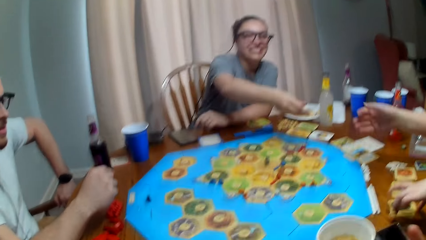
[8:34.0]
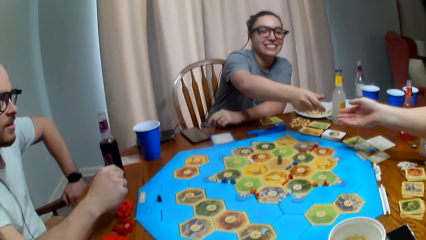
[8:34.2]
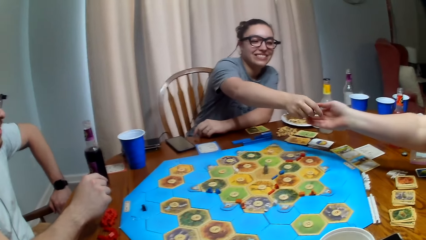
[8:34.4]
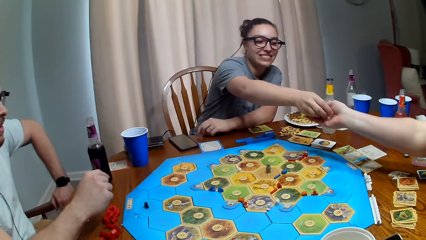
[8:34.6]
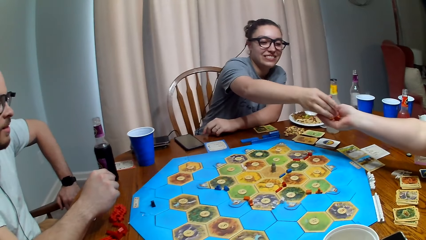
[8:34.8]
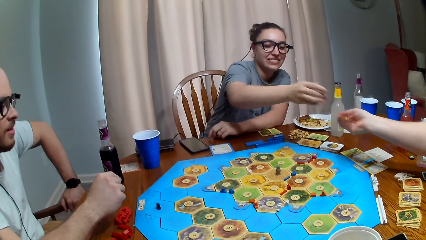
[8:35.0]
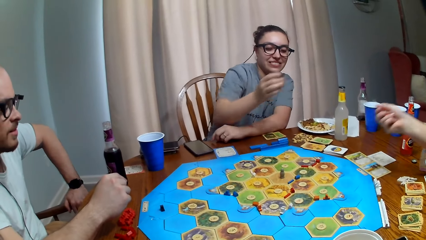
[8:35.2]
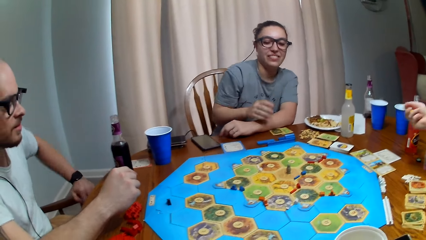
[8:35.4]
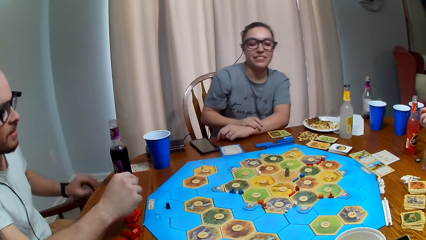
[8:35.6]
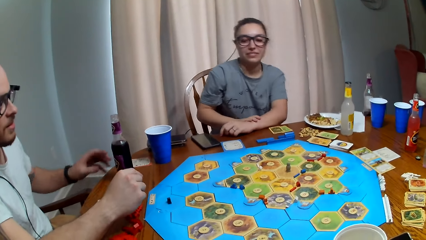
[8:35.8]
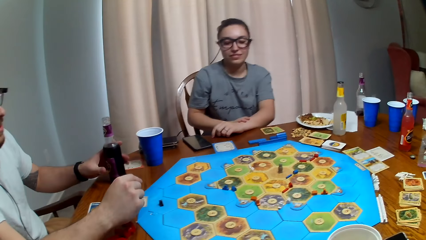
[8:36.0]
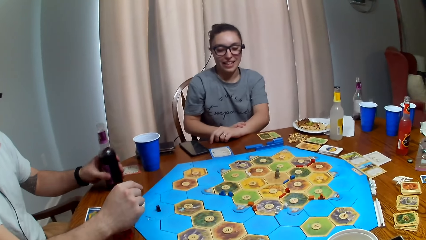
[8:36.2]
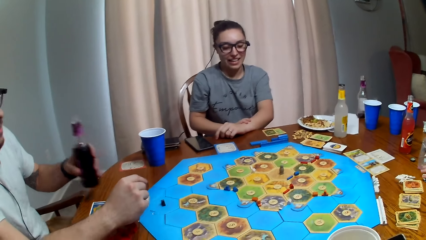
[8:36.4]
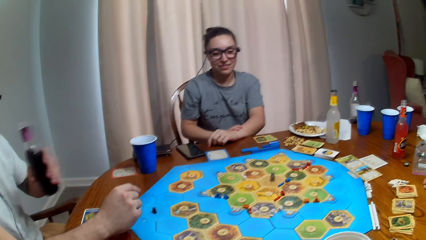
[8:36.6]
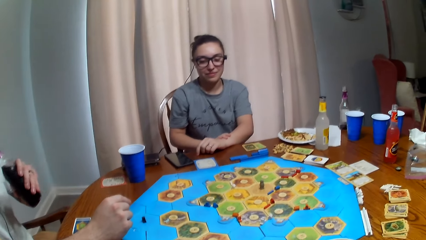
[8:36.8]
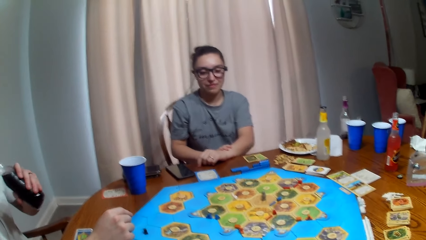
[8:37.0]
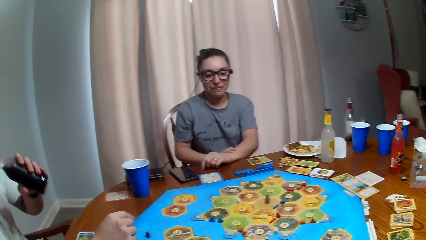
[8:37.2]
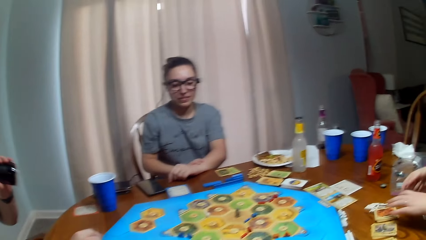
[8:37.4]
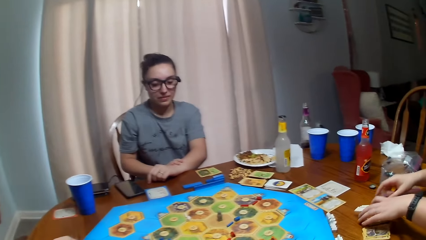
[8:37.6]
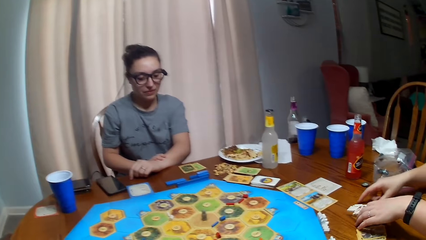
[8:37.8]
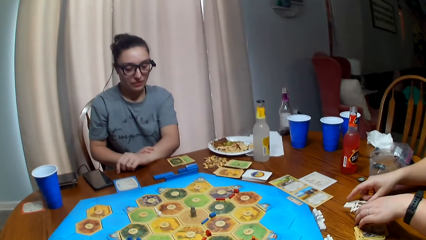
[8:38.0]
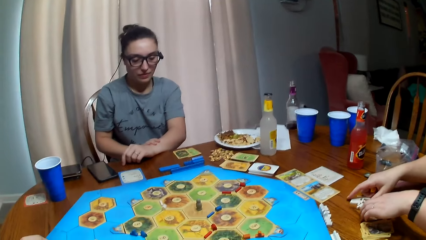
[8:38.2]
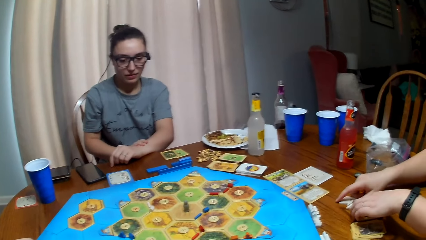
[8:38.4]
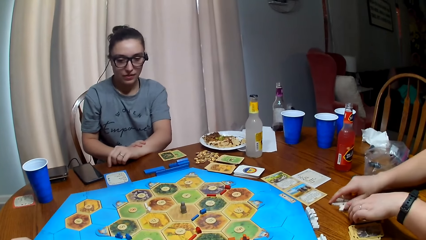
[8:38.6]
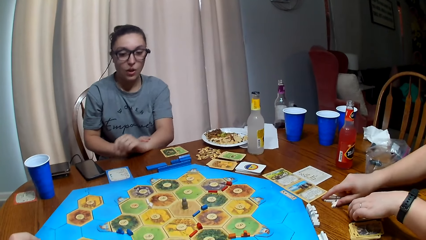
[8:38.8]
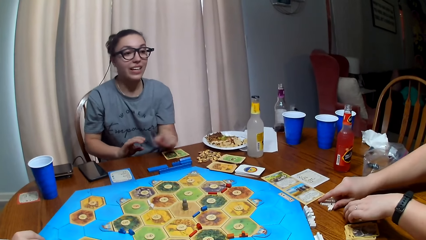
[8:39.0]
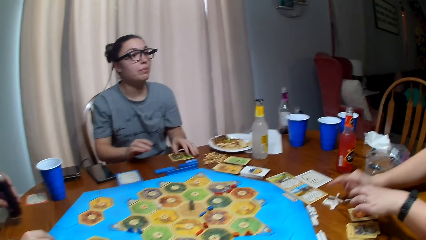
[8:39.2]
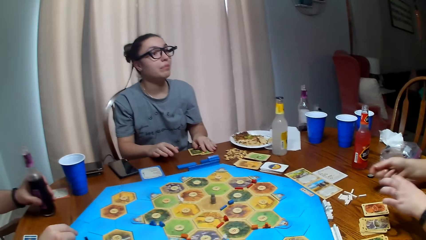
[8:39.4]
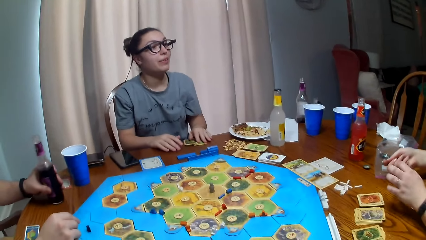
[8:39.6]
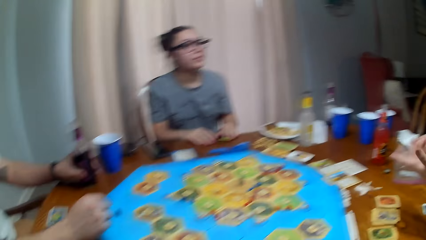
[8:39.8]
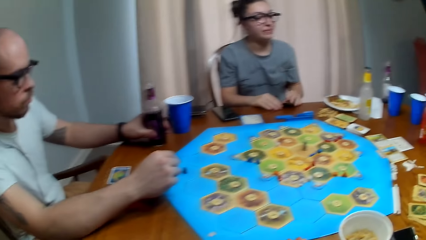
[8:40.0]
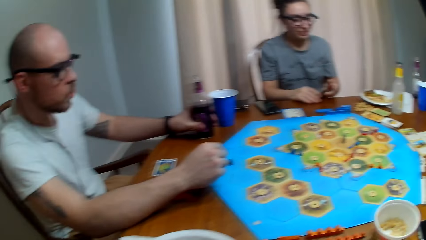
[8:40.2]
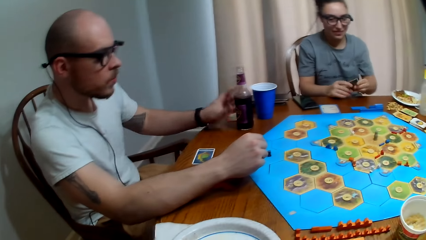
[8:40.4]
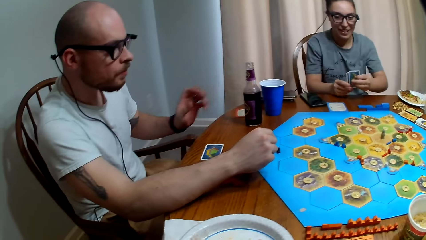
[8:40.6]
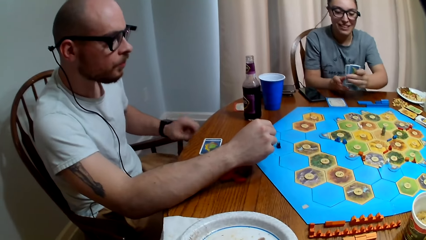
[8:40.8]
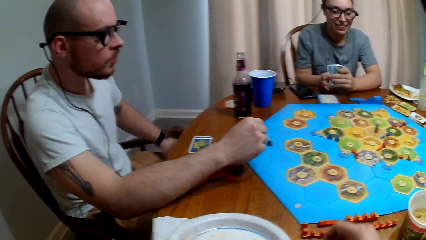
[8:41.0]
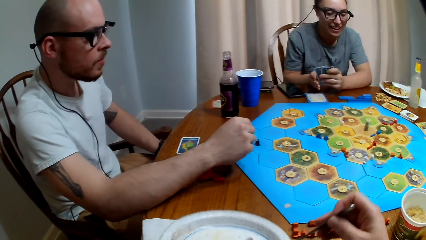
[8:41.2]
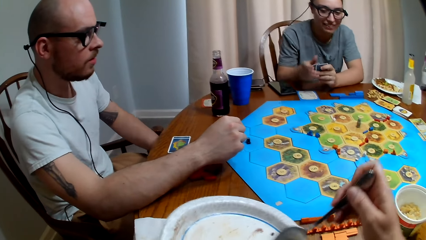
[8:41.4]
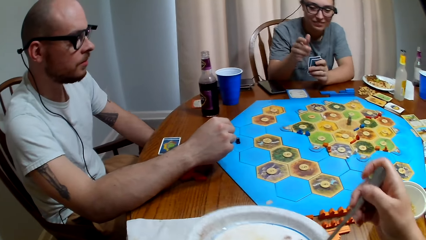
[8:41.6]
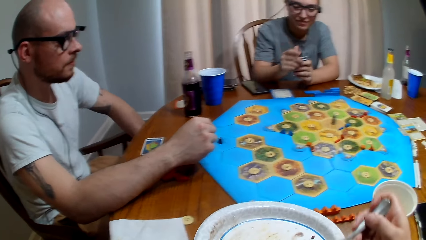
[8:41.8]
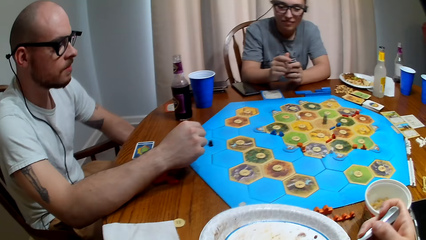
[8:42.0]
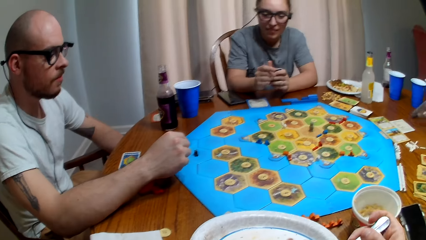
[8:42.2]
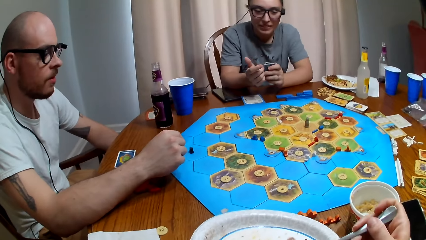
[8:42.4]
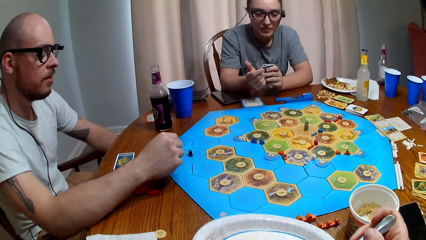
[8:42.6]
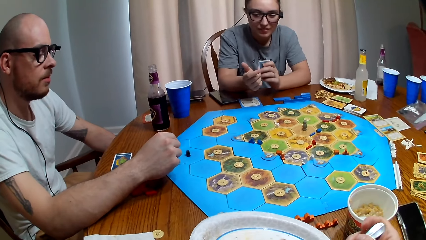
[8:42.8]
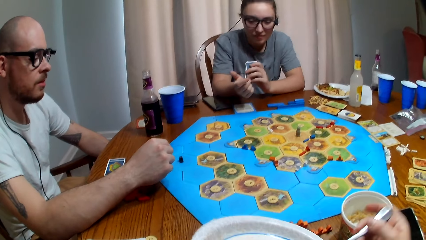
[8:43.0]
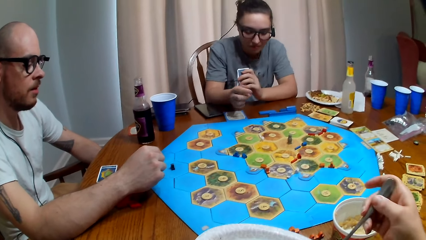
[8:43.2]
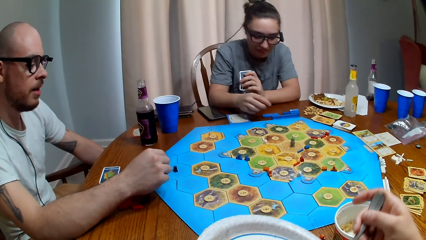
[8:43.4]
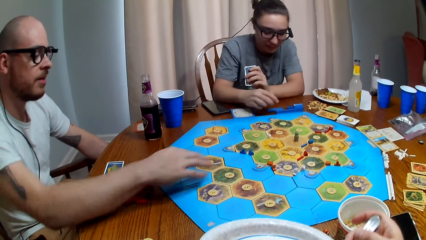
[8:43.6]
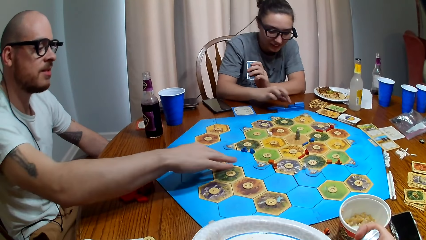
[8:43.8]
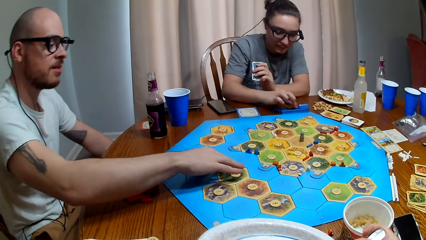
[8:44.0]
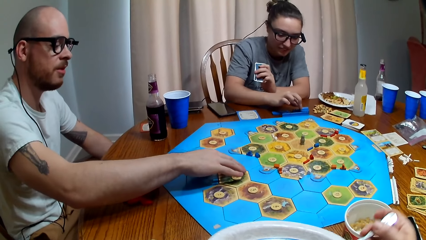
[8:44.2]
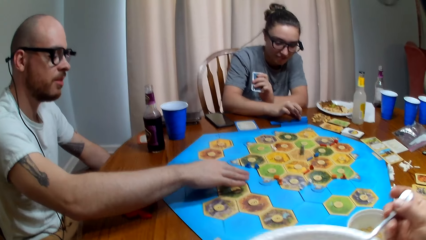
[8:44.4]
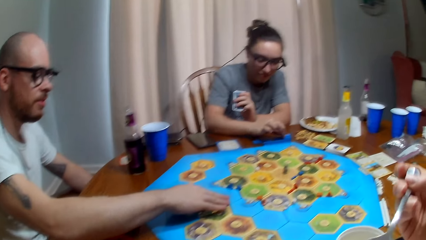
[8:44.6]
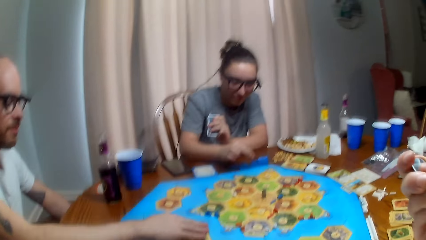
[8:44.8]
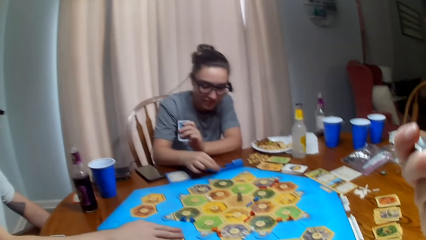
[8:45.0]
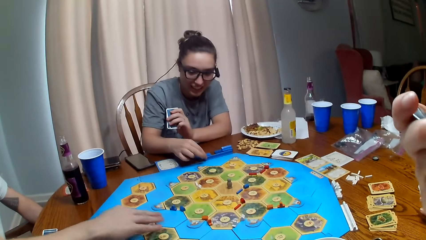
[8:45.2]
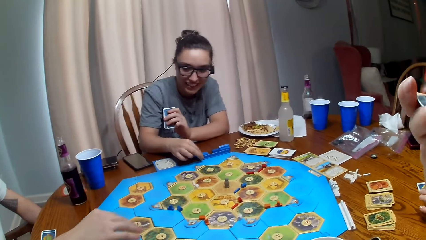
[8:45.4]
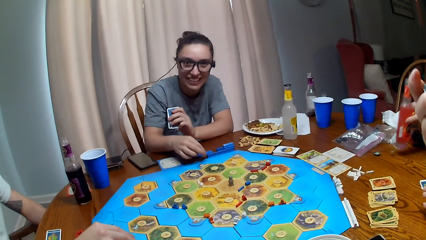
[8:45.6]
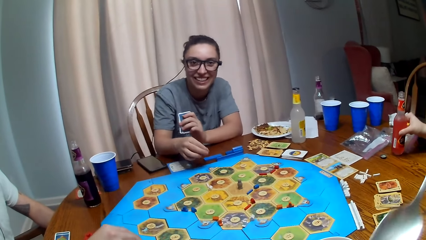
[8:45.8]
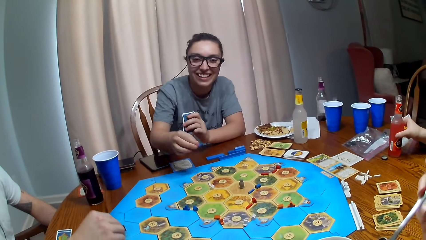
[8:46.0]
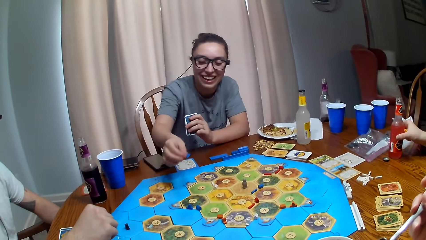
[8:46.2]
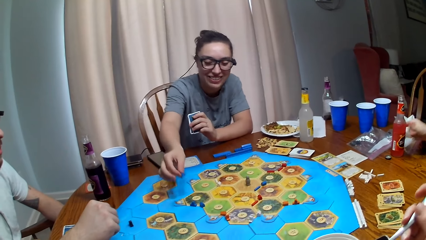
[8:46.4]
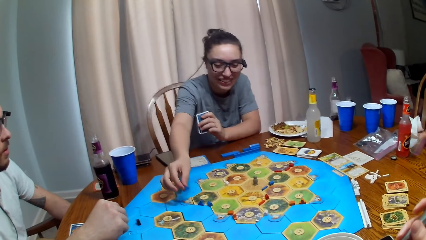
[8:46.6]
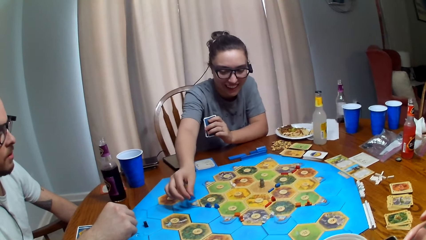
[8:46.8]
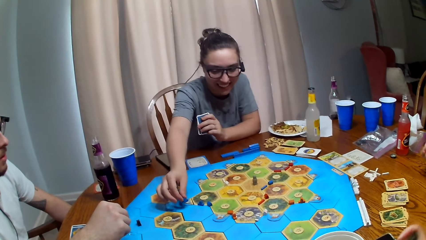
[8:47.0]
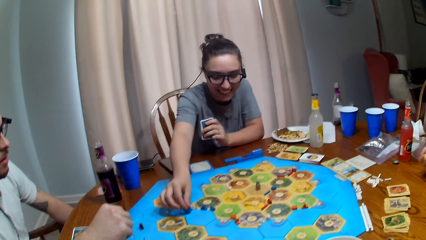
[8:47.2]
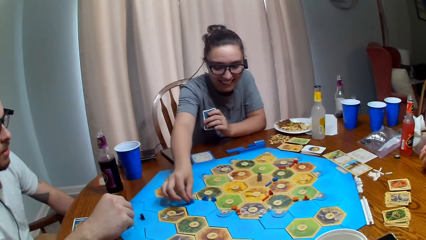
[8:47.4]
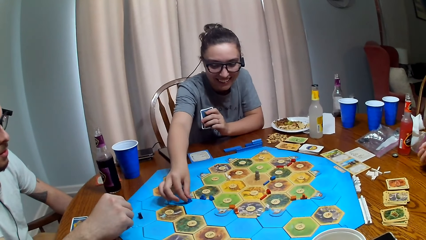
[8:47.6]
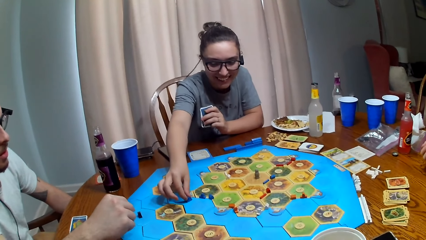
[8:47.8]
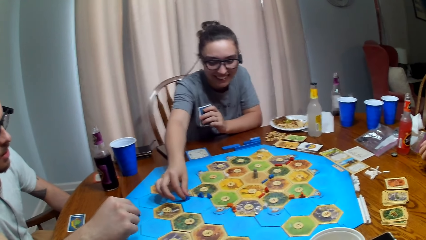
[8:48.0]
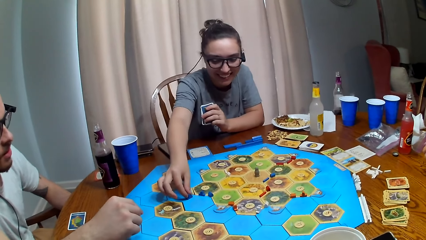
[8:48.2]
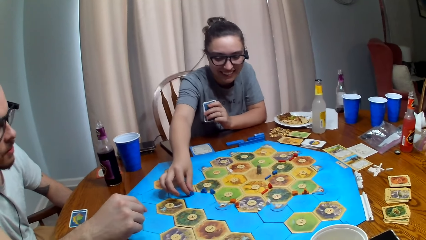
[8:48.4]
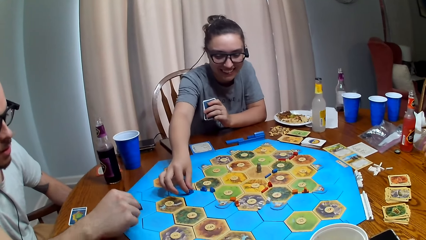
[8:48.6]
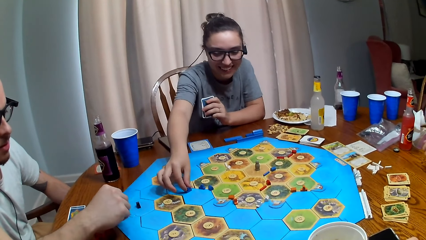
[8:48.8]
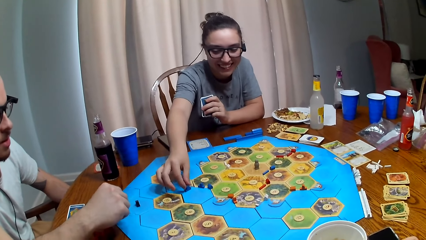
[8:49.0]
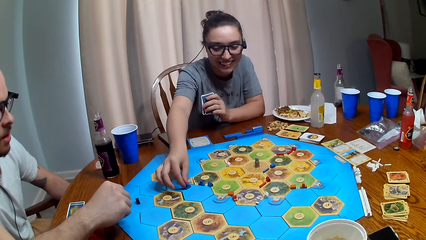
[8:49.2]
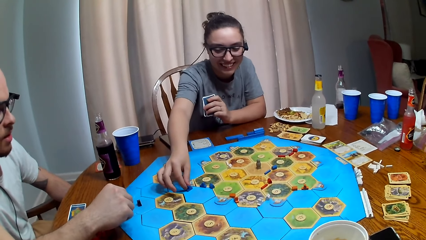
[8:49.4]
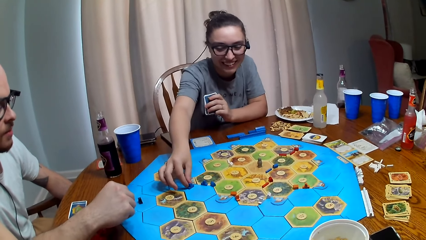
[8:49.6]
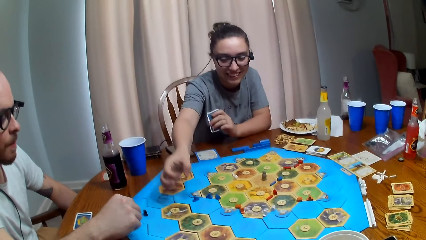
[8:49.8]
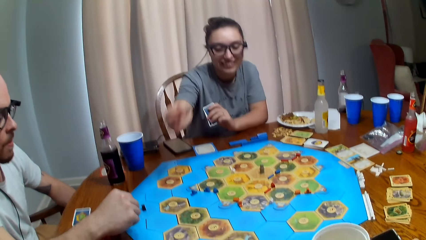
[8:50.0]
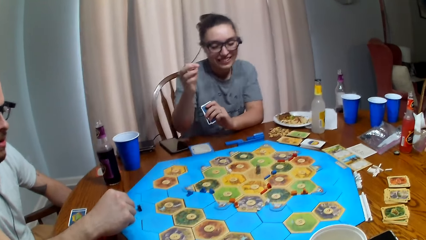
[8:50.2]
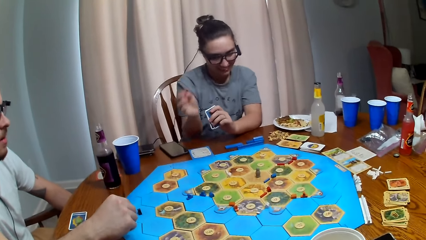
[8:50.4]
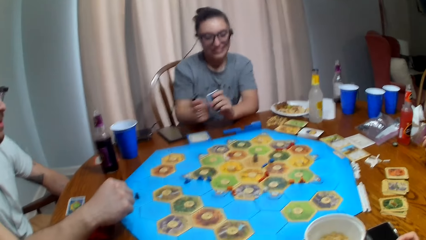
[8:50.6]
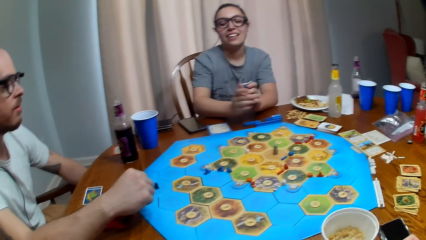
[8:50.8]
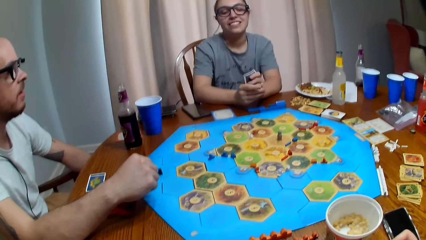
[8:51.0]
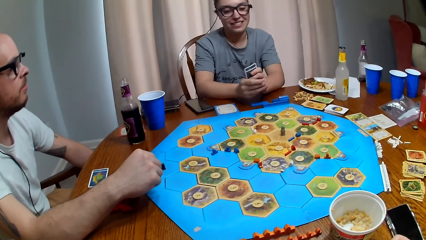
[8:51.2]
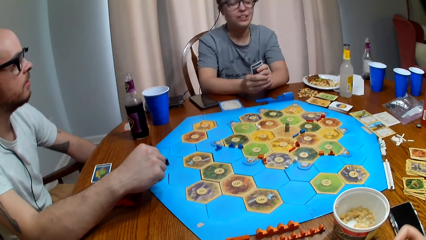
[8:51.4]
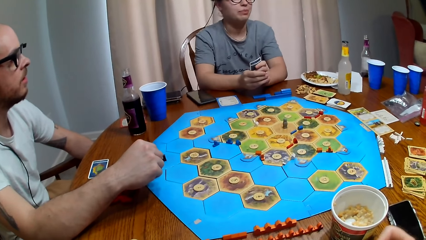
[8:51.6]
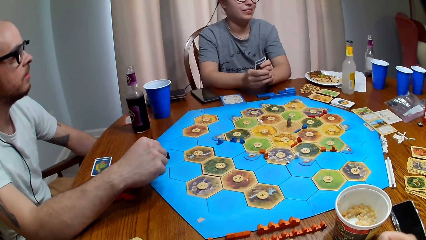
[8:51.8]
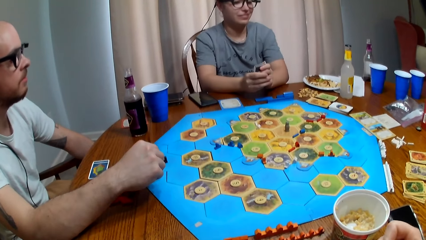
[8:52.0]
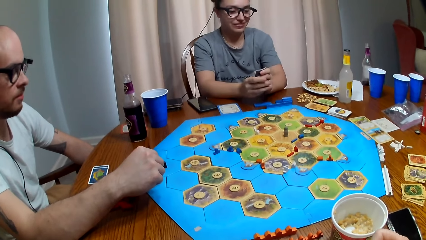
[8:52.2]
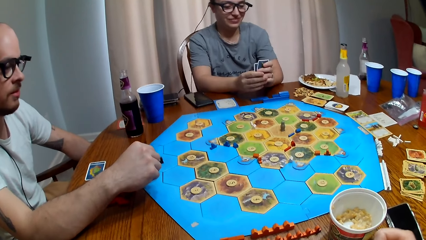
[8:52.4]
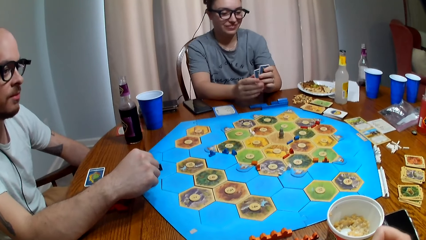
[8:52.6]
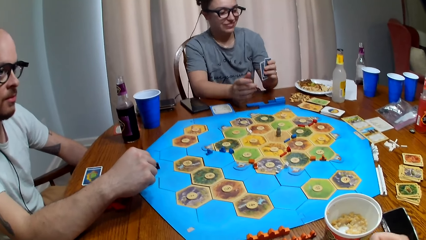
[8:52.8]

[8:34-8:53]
A person hands another person a pair of dice. The other person shakes the dice. A third person takes a sip of his soda. The first person talks. The camera wearer takes a bite of his food. The first person puts a pawn piece on the board game and puts a dice on the board. The third person talks.
